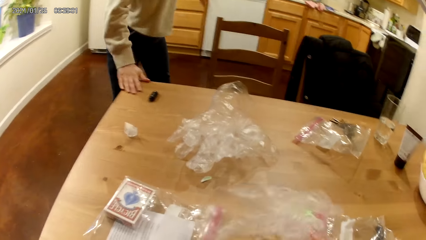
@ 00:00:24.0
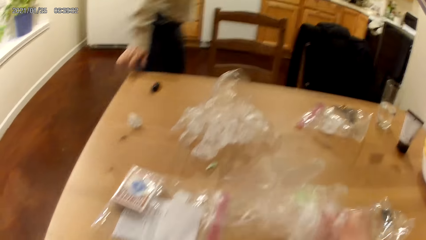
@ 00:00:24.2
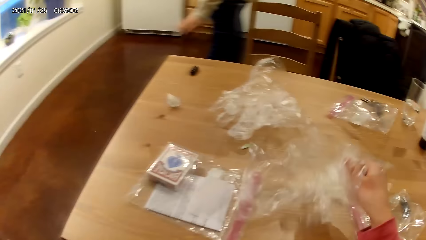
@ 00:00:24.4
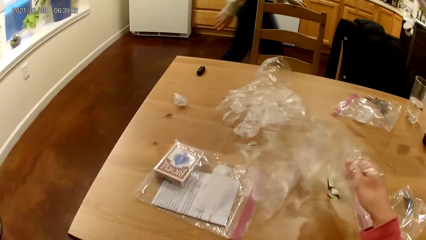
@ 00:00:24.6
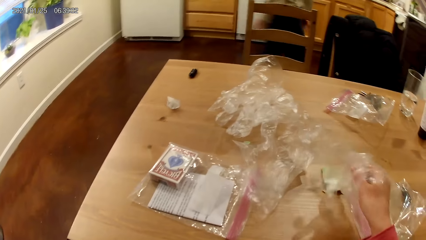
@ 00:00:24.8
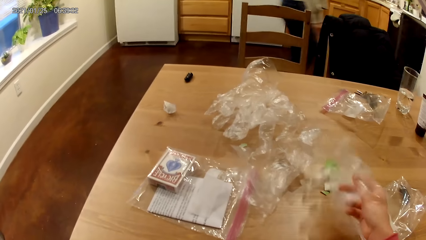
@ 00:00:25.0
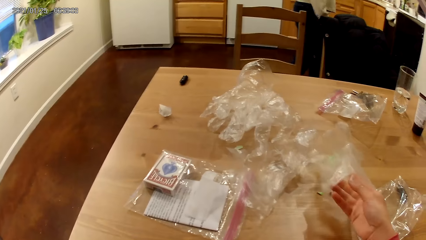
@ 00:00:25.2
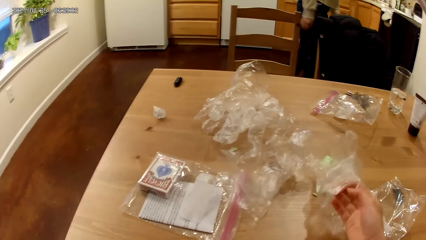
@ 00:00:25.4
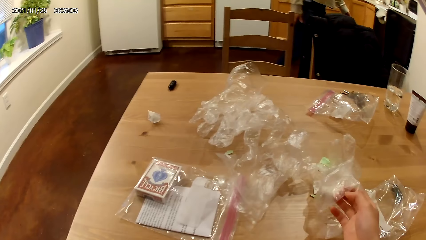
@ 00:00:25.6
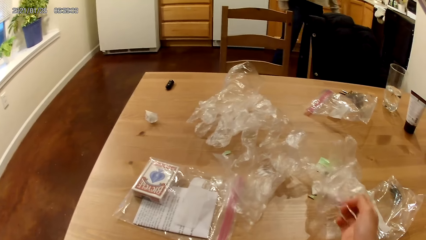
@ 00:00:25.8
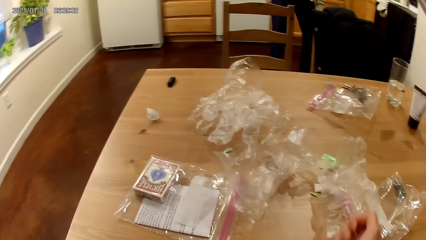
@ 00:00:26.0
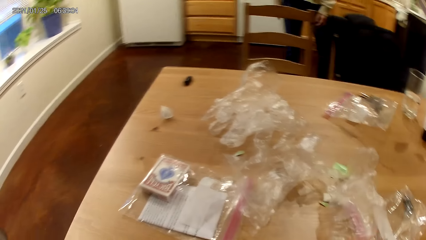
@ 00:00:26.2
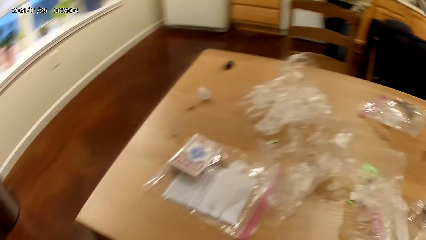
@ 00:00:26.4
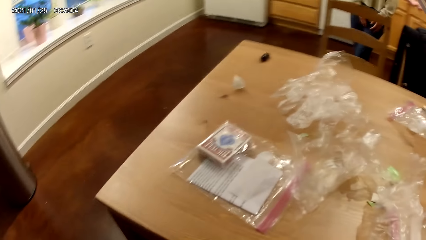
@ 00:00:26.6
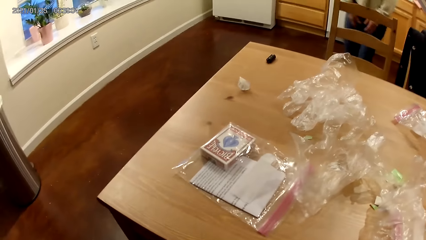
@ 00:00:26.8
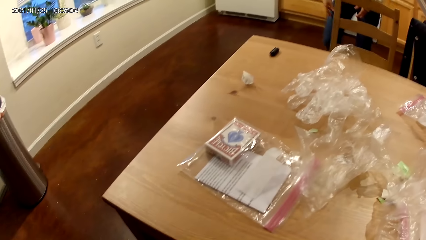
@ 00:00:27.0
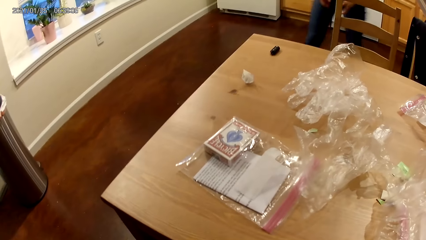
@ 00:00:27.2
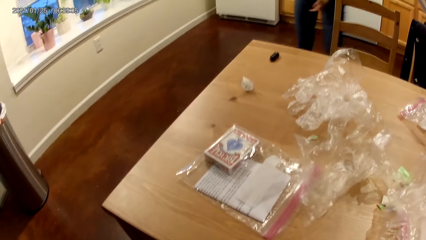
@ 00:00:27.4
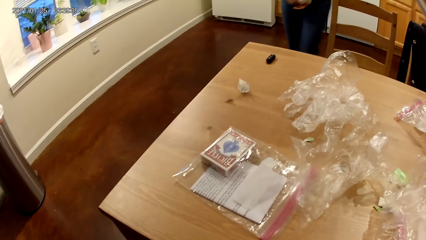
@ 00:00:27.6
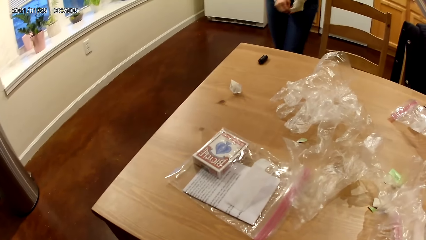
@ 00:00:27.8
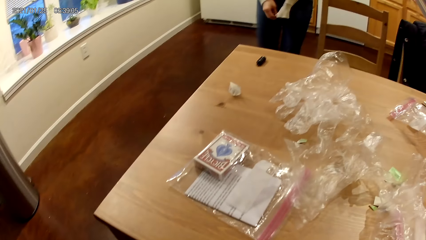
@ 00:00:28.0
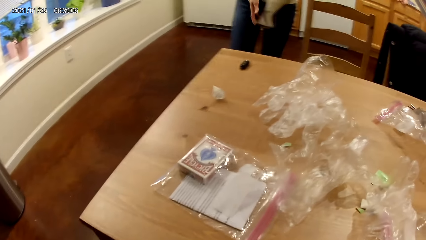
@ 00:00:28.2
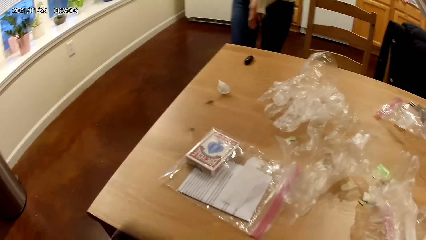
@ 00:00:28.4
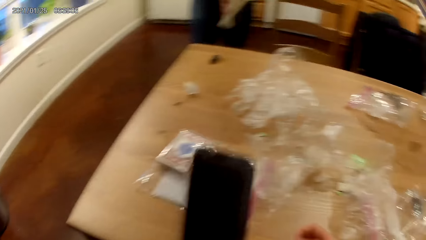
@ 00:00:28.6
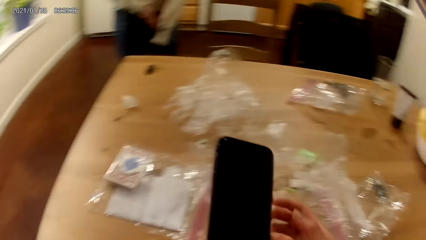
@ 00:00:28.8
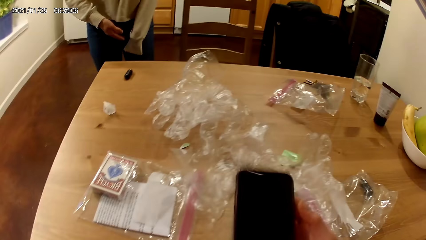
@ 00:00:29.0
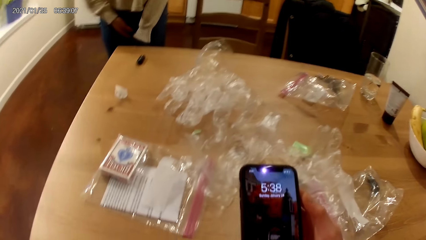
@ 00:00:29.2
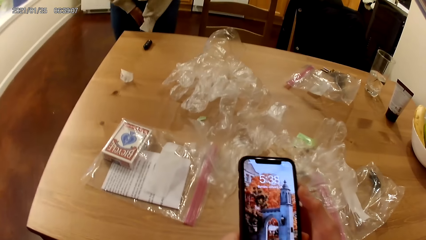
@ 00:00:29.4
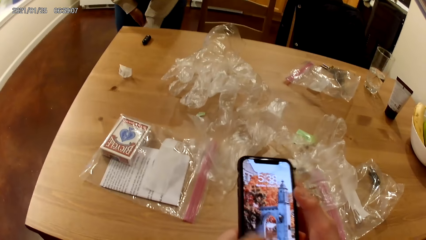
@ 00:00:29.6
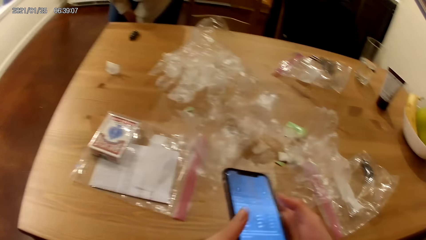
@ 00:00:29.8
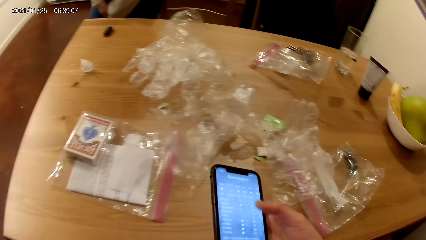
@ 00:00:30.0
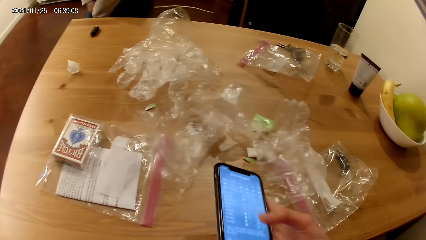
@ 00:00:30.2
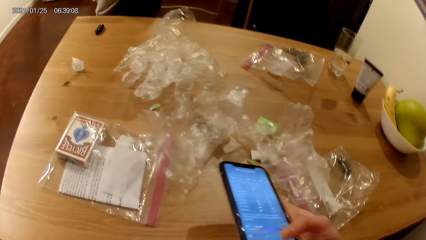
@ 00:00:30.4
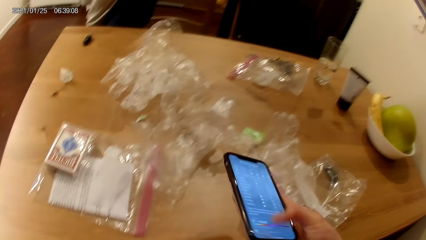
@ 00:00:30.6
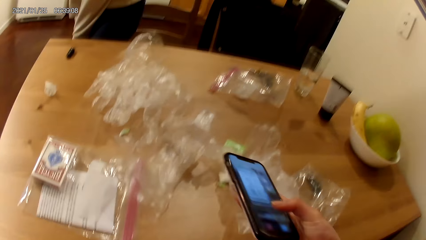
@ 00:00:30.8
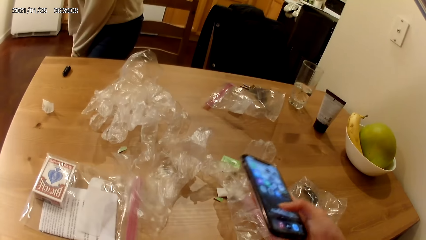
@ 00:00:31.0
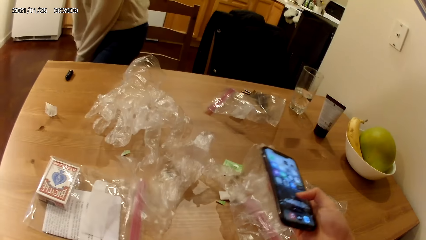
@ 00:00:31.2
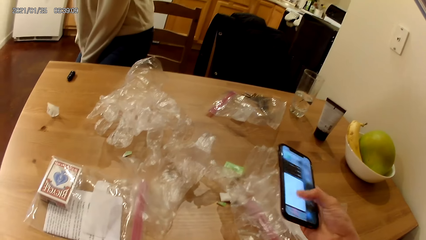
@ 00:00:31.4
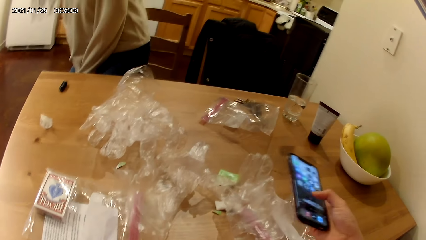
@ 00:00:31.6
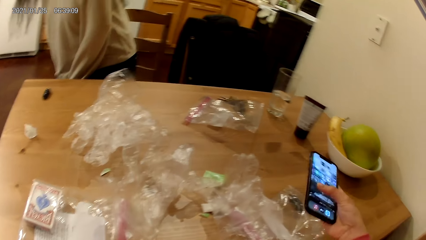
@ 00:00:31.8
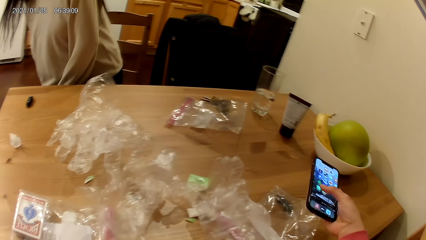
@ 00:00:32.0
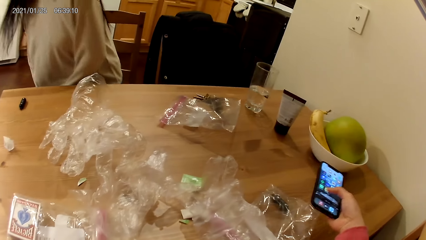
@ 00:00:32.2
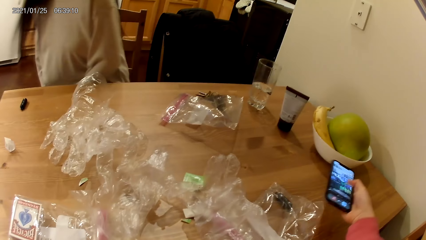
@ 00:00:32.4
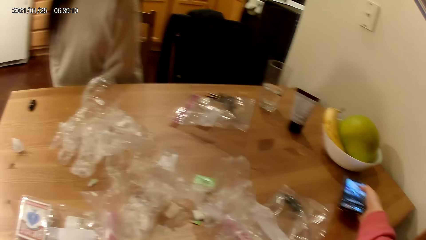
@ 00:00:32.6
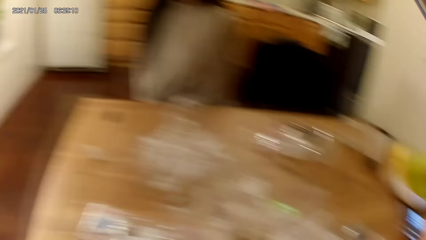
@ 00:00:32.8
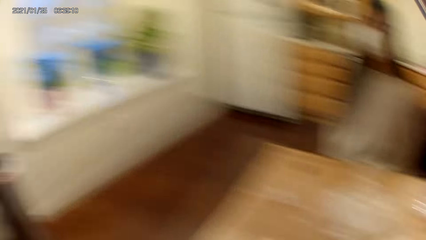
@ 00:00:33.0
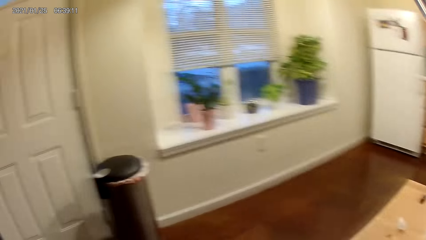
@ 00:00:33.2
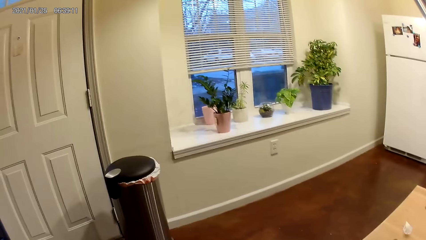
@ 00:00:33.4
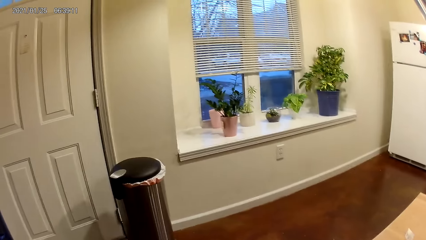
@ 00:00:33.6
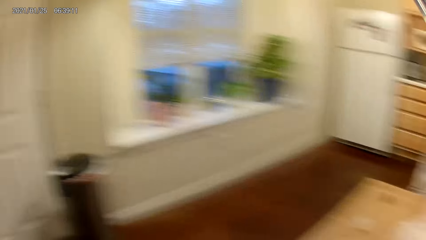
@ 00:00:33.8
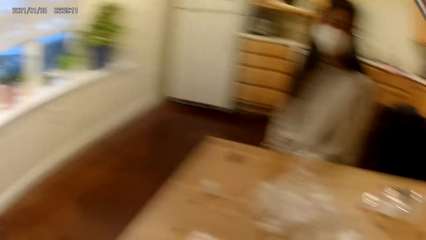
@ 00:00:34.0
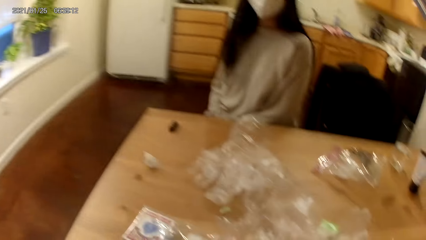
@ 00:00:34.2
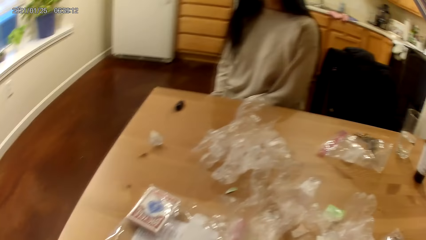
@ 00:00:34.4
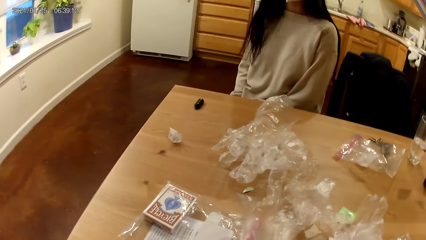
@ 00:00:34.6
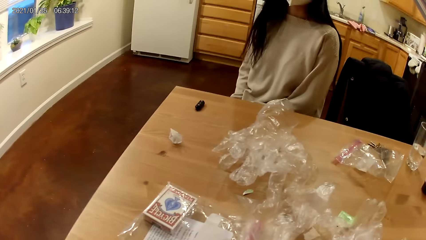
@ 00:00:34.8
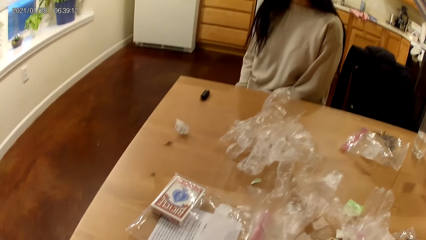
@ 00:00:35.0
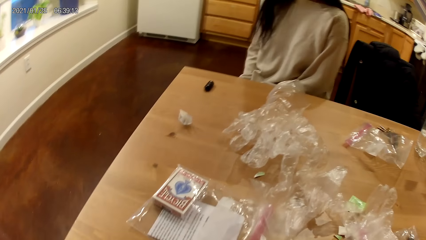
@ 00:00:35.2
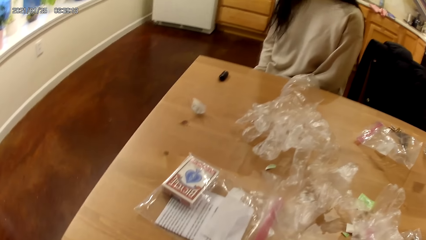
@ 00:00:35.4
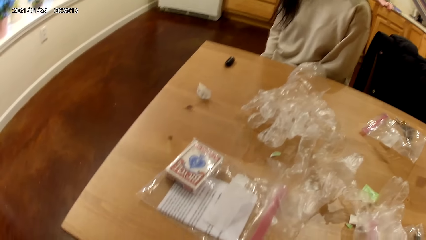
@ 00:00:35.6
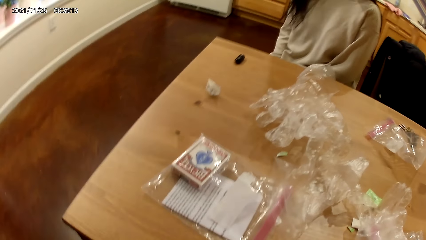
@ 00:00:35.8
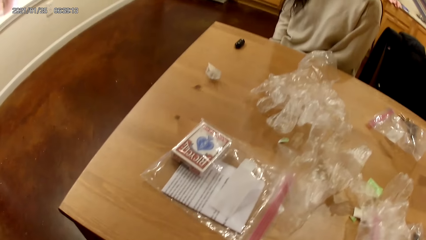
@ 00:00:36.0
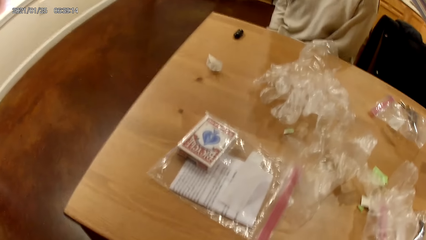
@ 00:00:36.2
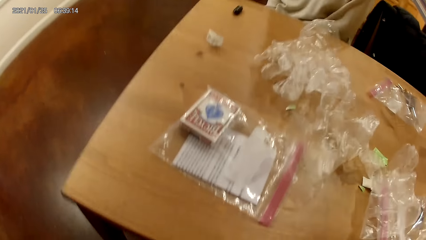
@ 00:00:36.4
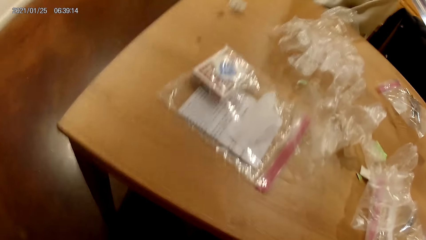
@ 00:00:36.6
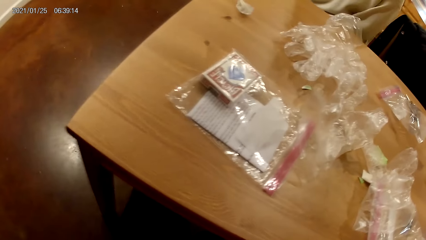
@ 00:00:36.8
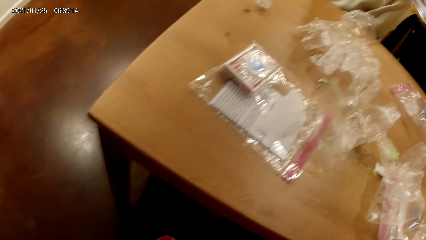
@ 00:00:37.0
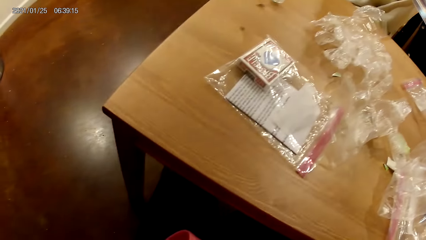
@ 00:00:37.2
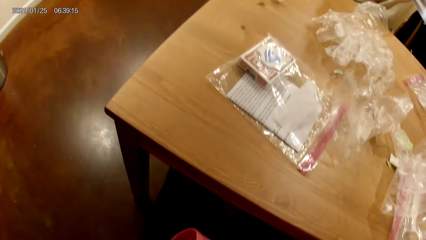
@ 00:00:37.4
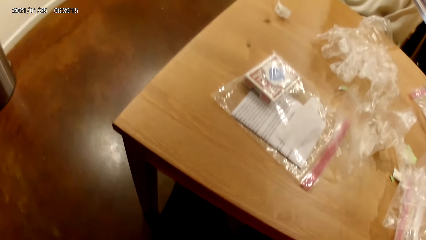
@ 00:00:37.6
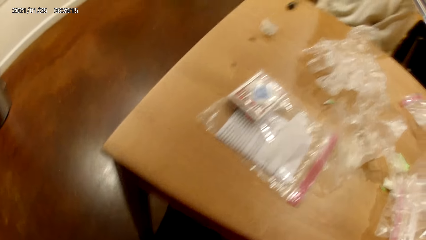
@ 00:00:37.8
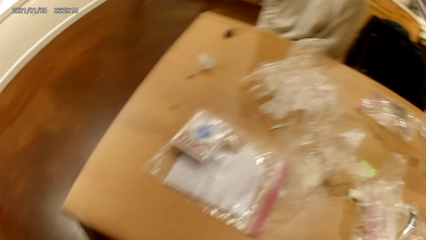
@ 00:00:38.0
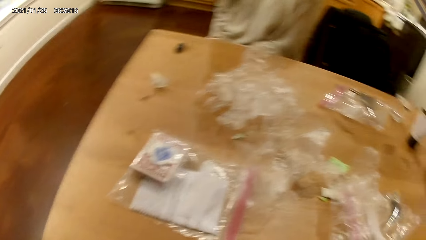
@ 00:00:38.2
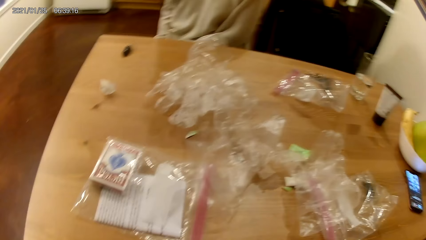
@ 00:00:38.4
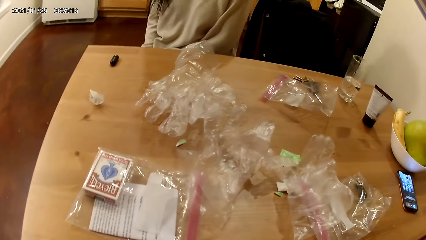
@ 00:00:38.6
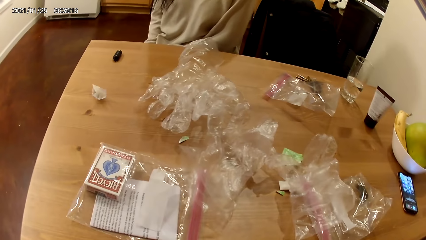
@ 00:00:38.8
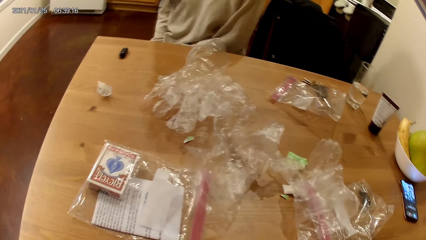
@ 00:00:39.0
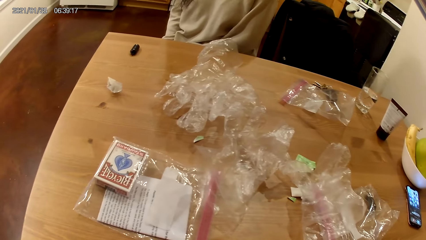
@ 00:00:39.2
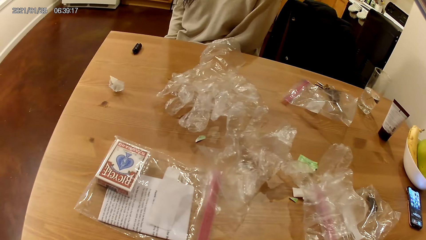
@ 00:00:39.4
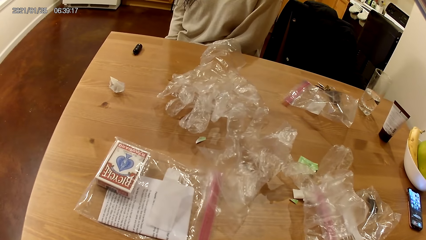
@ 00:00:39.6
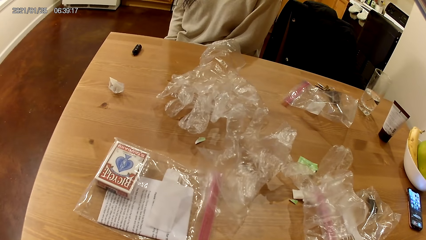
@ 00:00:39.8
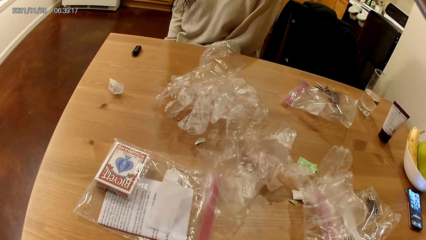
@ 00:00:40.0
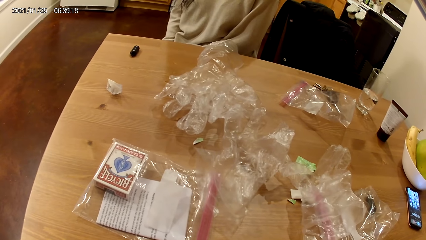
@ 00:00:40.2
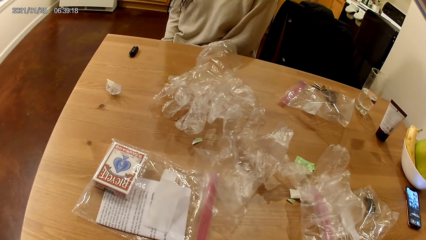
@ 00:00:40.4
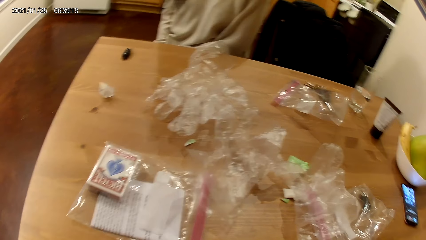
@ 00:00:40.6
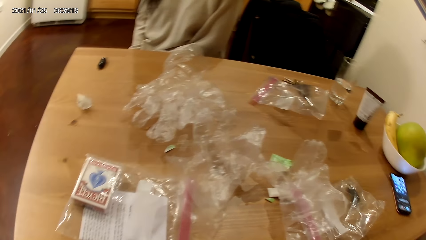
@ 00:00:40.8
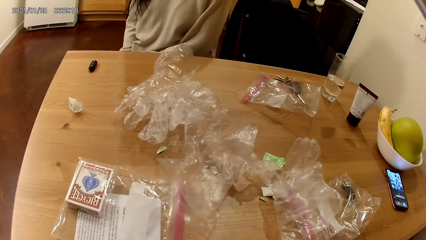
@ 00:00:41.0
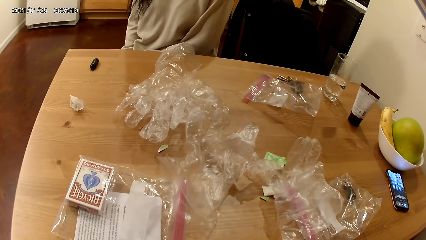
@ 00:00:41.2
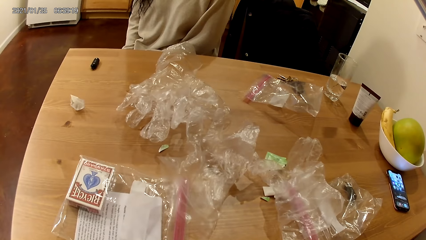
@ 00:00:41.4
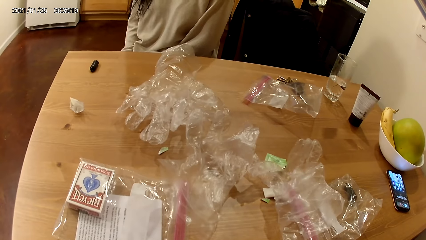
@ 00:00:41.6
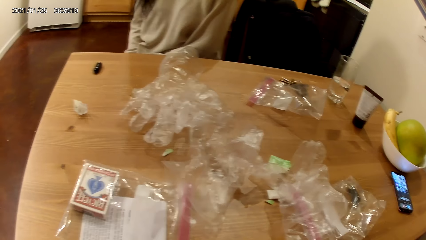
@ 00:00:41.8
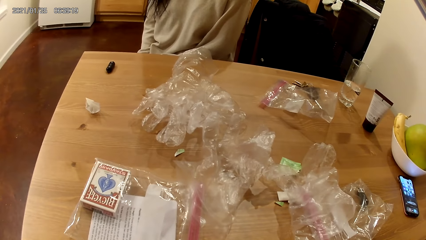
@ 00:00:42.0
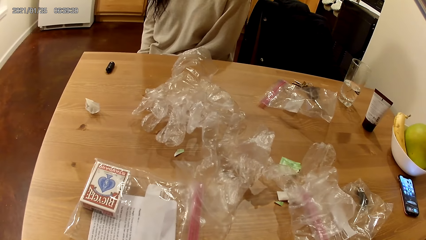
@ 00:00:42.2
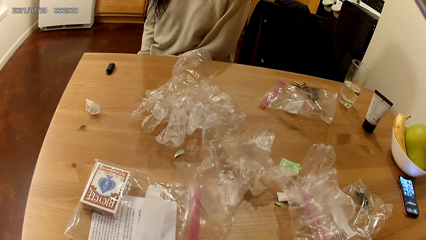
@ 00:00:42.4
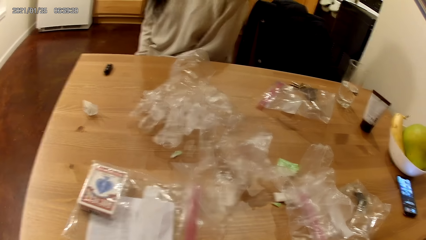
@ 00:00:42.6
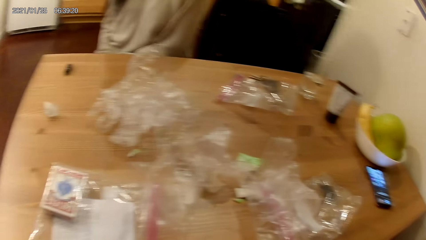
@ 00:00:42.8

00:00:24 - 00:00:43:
The camera wearer drops a pair of plastic gloves on the table with her right hand. She holds the polythene gloves. She stares around. She holds a phone in her left hand. She holds the phone with both hands. She scrolls the phone. She holds the phone with her right hand. A woman sits at the table. The camera wearer touches the phone's screen with her right hand. She places the phone on the table with her right hand. She looks around. The woman speaks to the camera wearer. The camera wearer responds to the woman.
